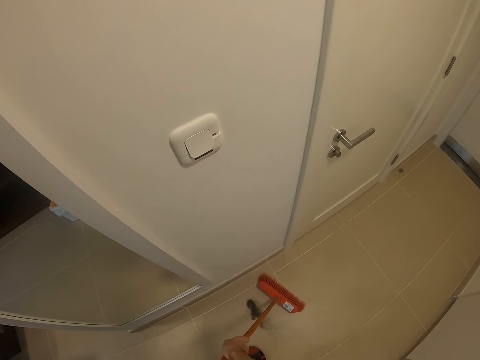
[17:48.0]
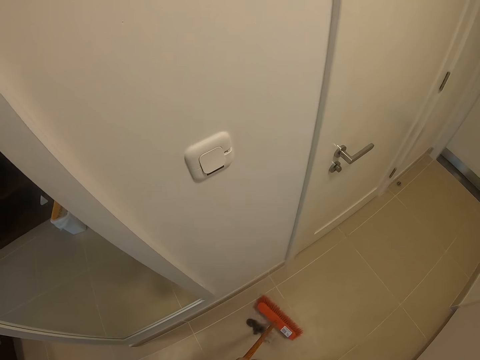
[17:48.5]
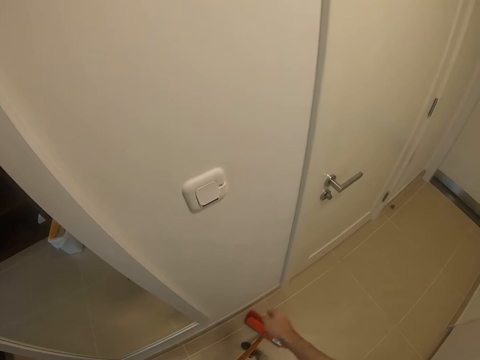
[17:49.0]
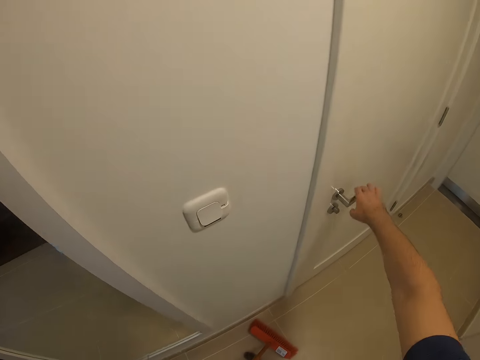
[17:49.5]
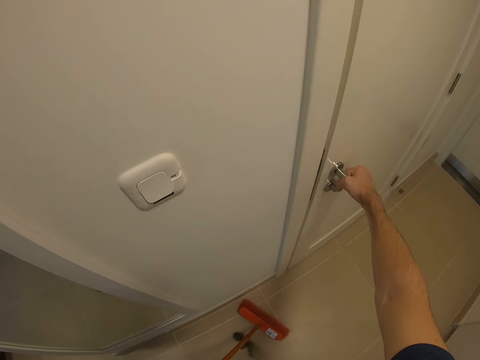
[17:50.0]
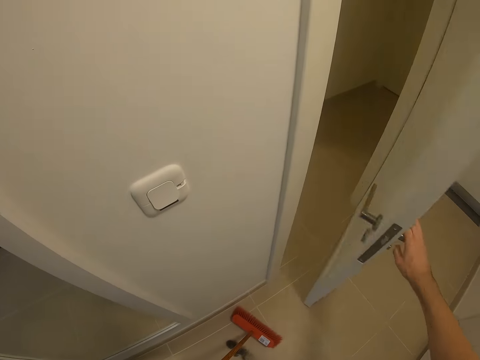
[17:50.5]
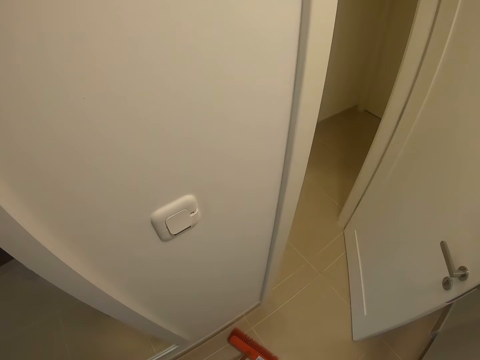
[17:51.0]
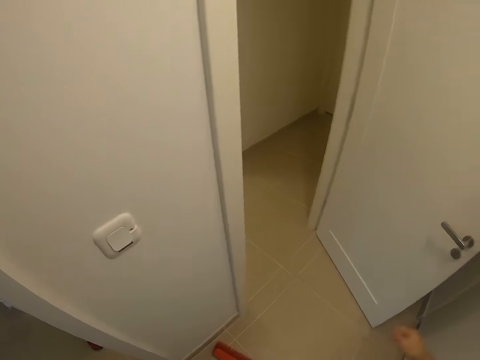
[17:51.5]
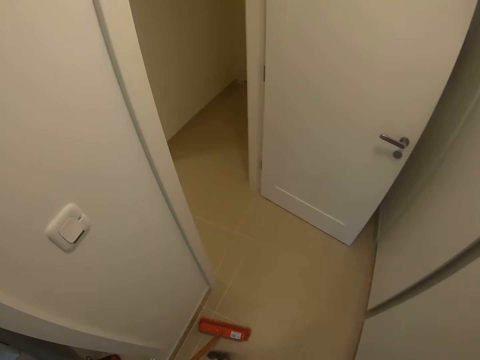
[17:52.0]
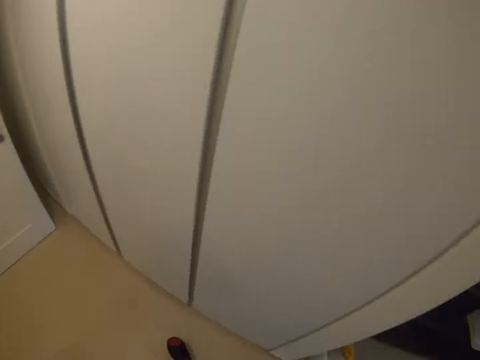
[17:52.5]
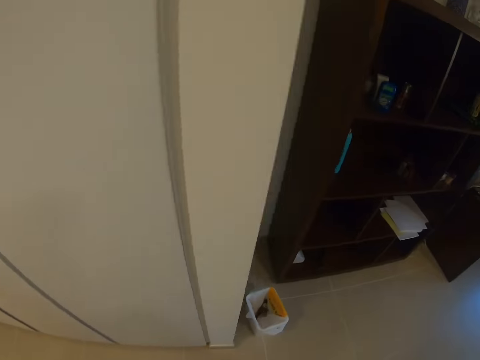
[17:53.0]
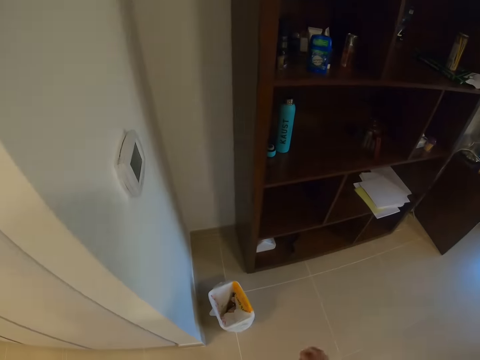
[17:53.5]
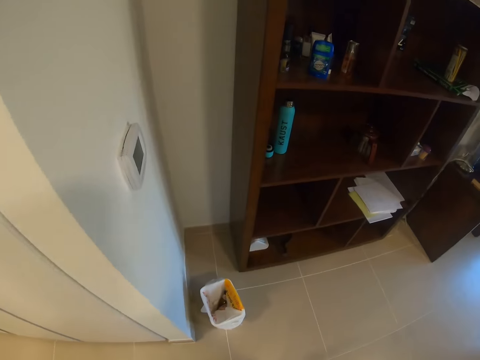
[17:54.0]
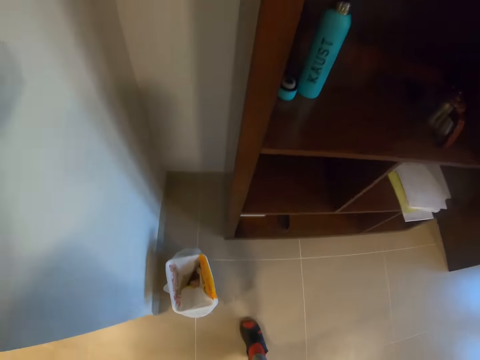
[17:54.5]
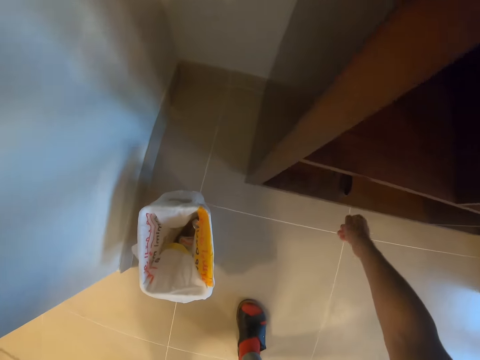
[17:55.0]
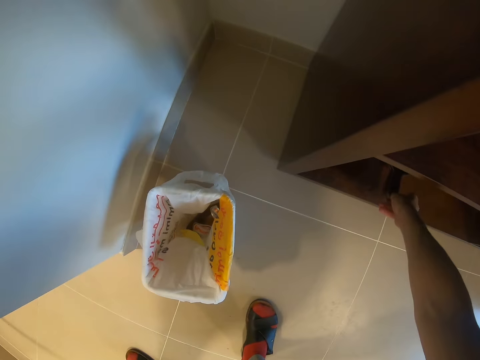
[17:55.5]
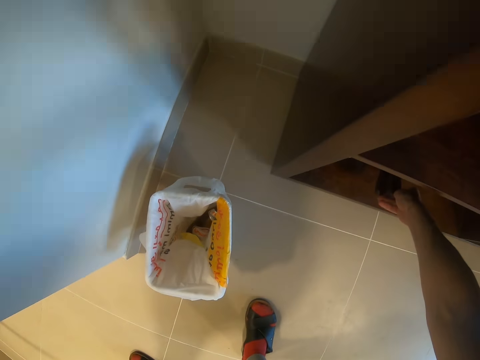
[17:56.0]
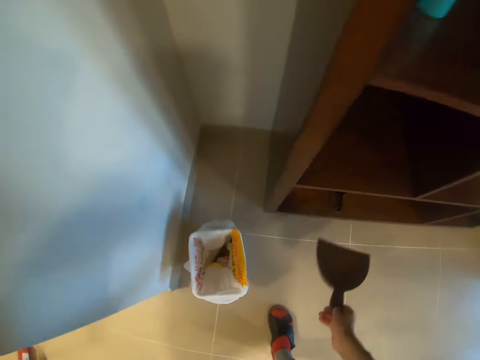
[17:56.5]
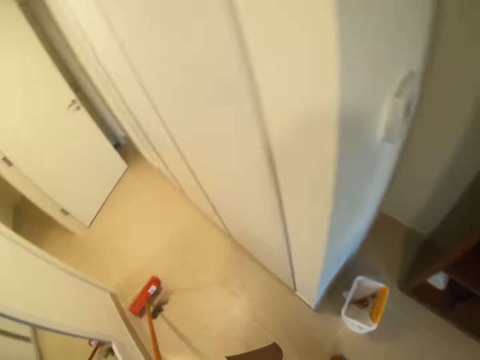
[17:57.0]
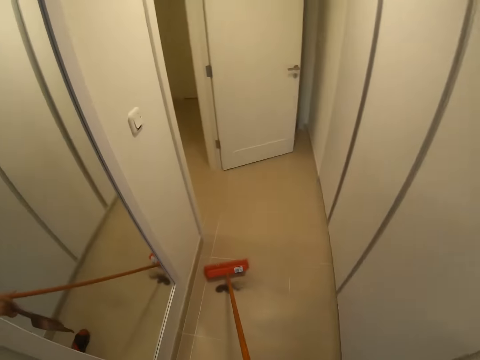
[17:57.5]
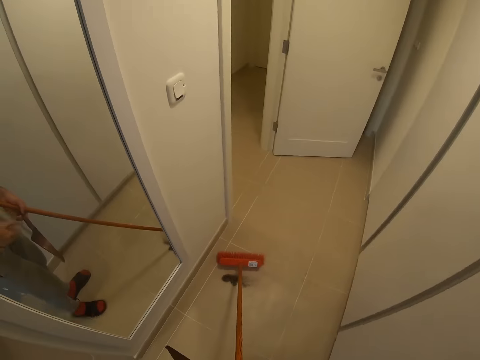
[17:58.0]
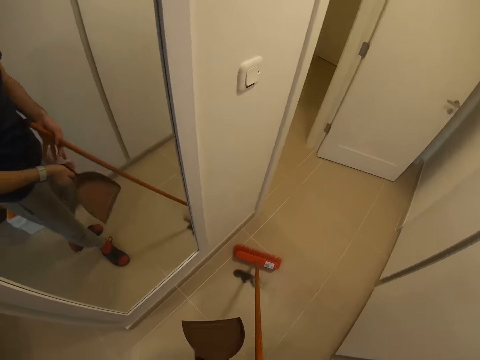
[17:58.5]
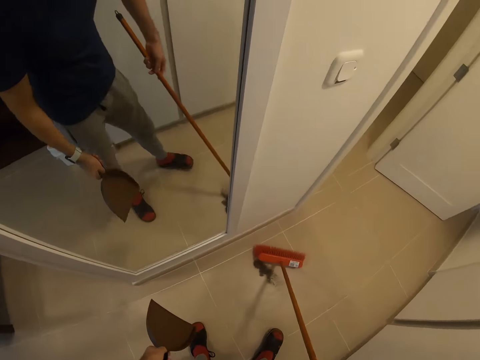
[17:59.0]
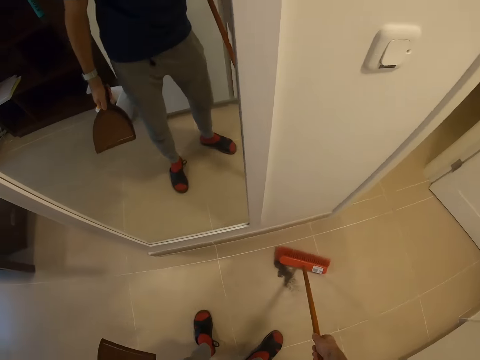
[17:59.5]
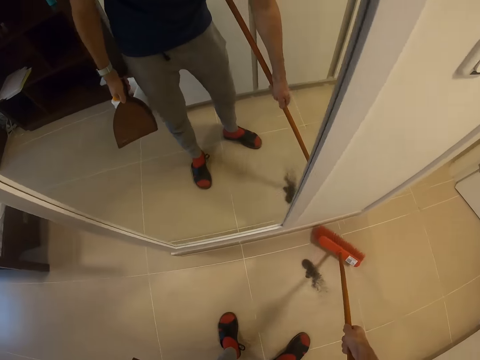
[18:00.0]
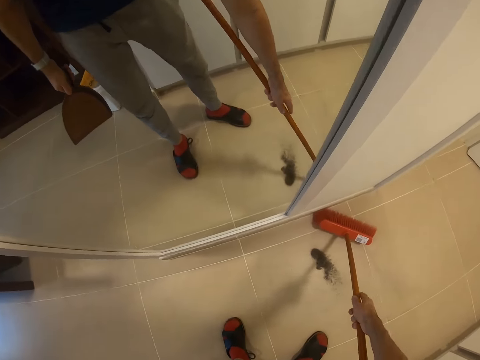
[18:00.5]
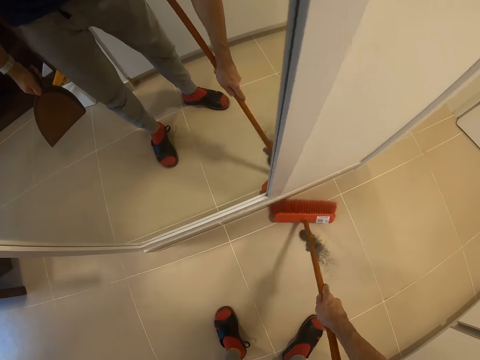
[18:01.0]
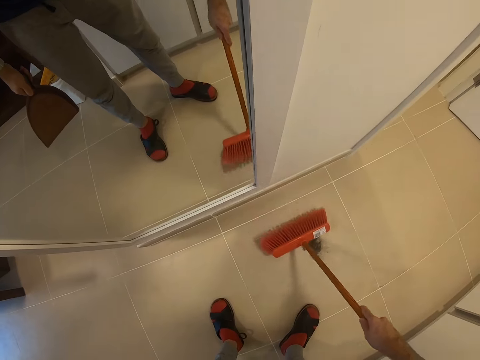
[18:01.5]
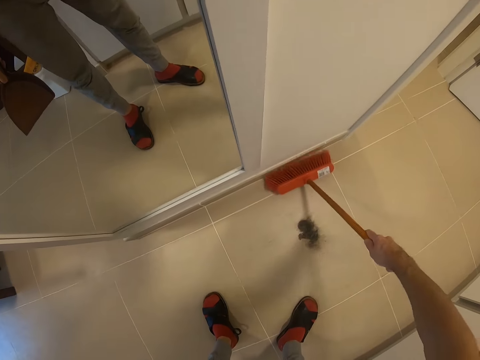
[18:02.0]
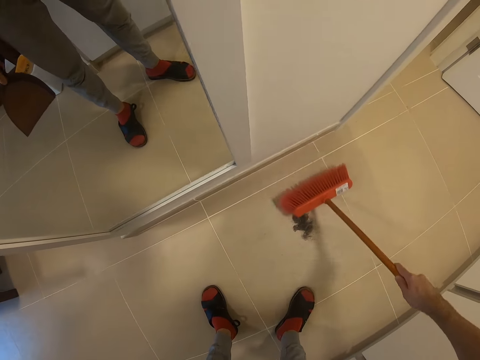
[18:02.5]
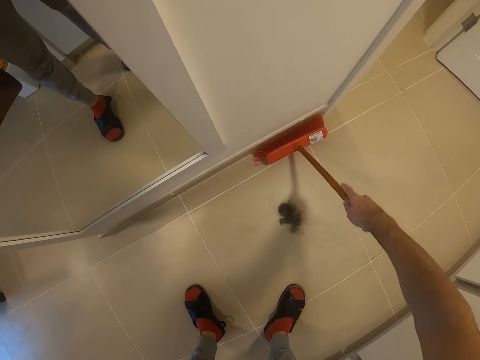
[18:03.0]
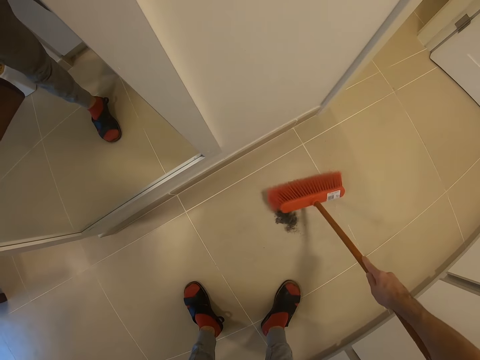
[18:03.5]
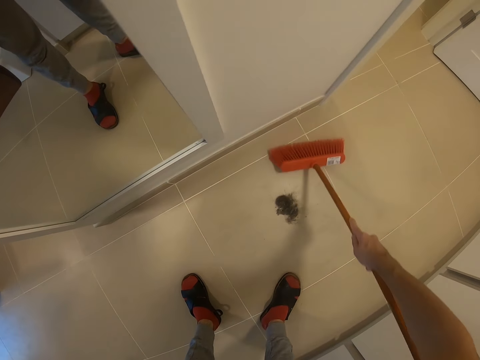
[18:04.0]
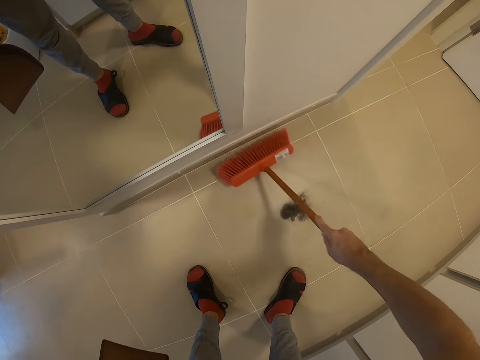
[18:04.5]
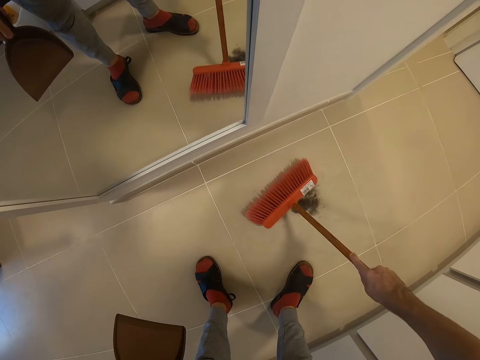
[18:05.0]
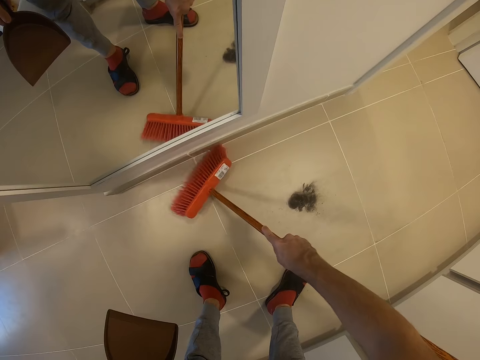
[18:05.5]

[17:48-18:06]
The camera wearer opens the door. They talk. They walk. They pick up a dustpan. They walk in the room. They sweep the floor with a broom.

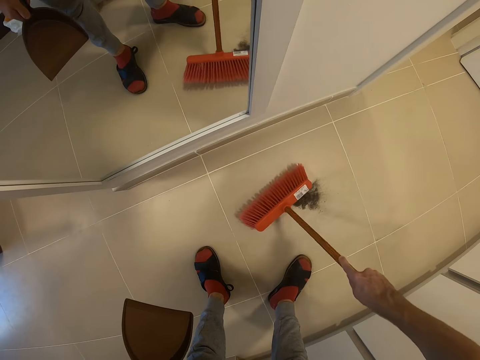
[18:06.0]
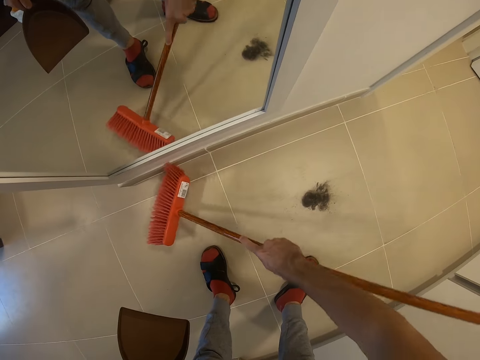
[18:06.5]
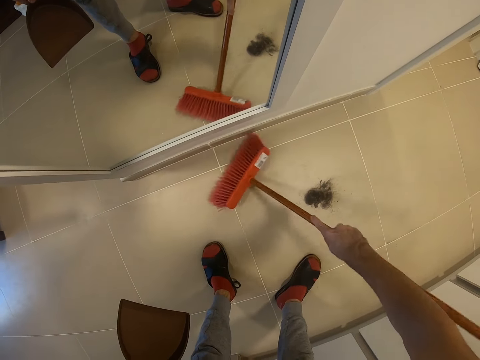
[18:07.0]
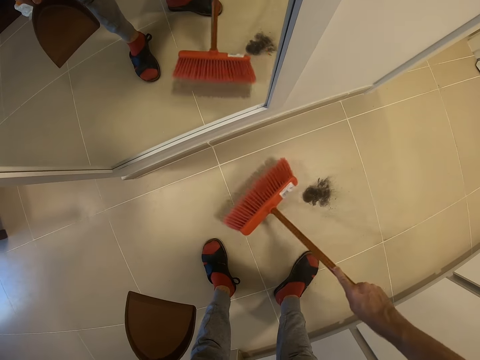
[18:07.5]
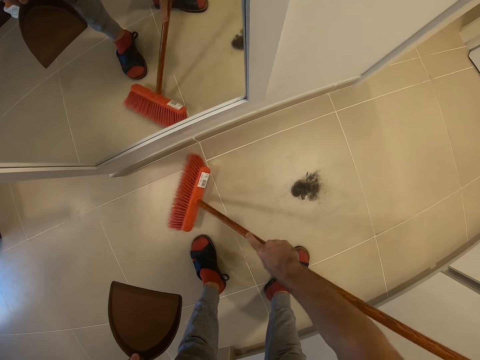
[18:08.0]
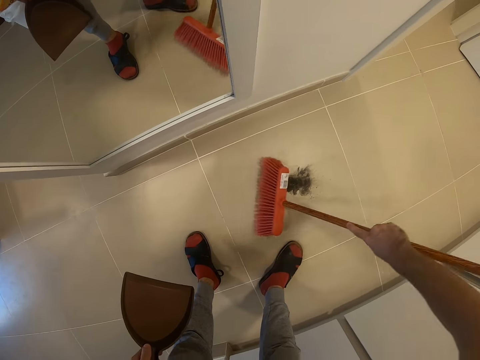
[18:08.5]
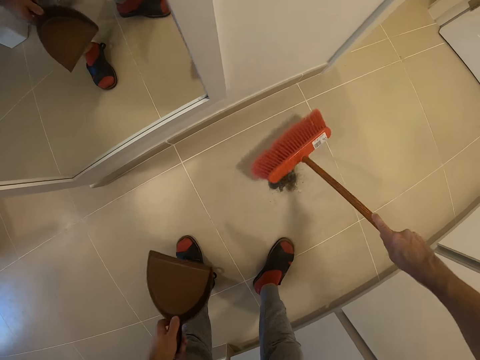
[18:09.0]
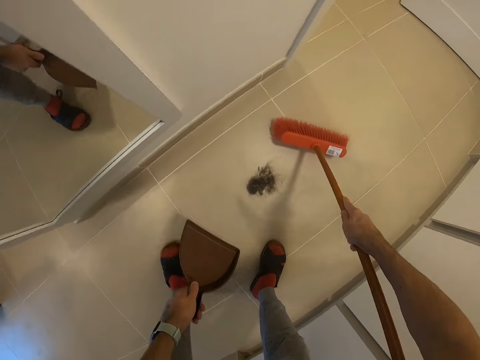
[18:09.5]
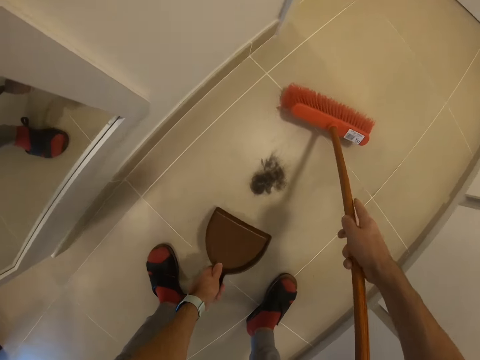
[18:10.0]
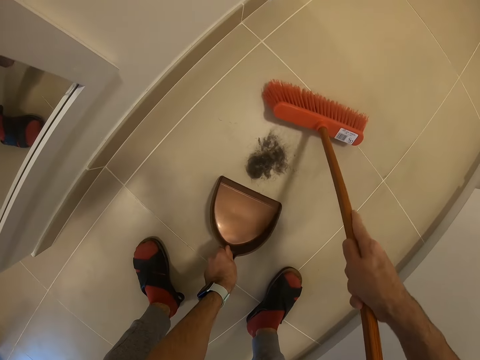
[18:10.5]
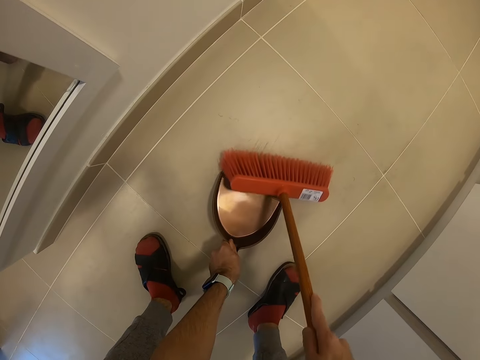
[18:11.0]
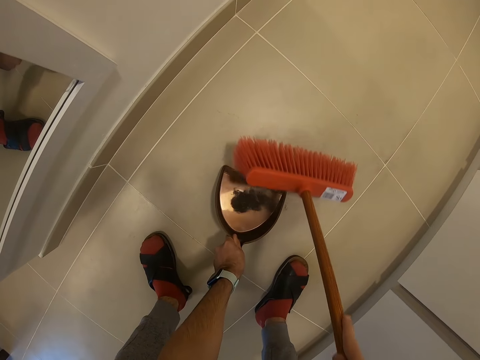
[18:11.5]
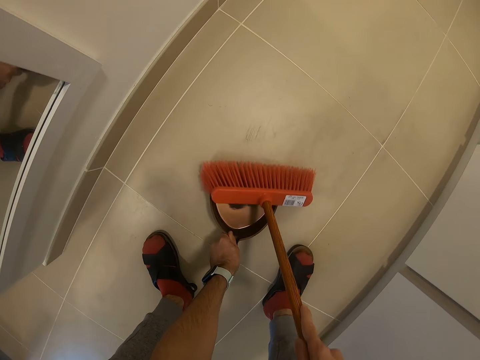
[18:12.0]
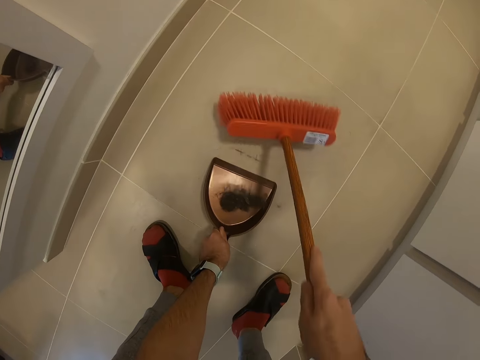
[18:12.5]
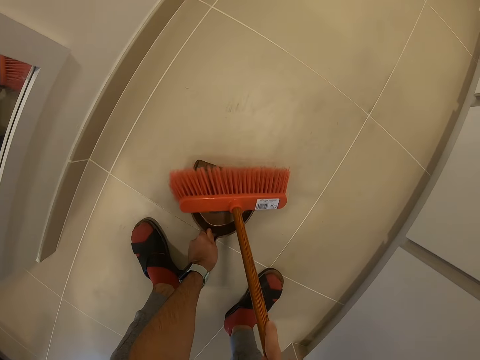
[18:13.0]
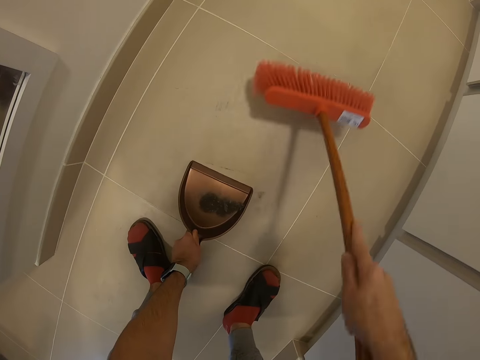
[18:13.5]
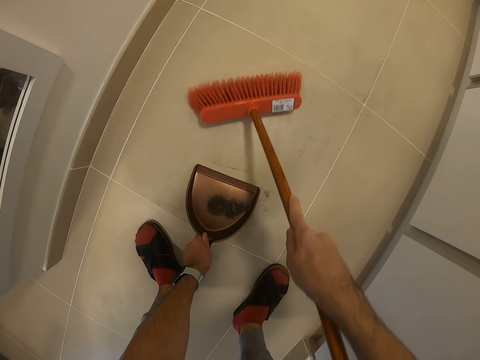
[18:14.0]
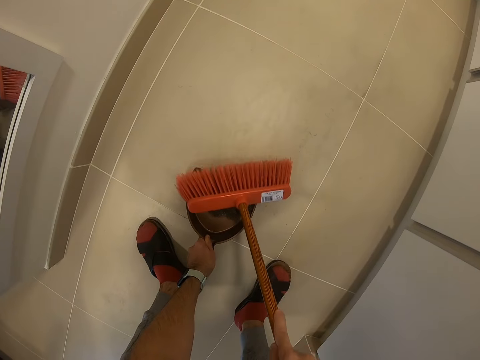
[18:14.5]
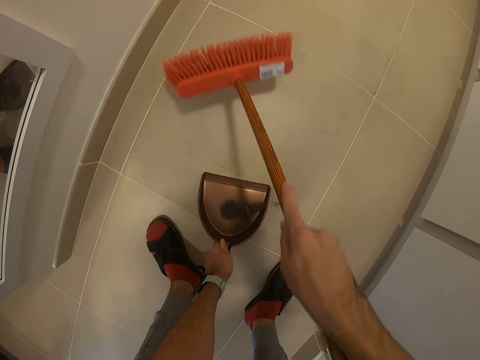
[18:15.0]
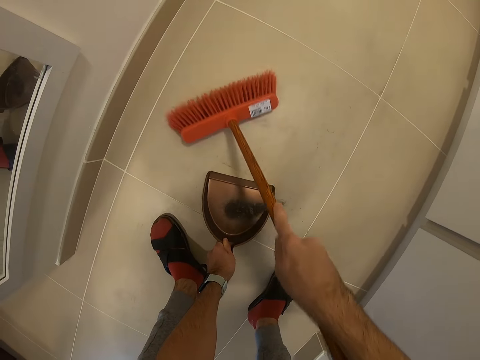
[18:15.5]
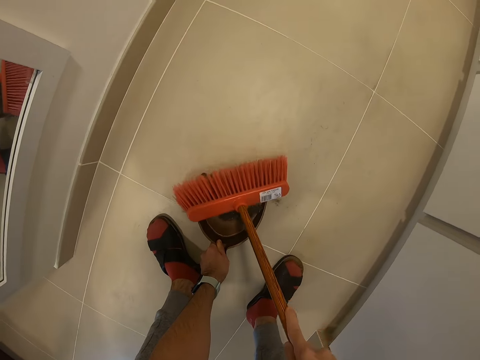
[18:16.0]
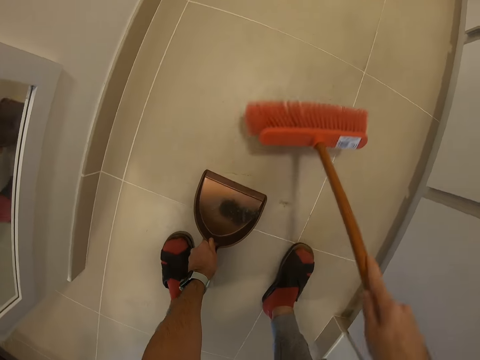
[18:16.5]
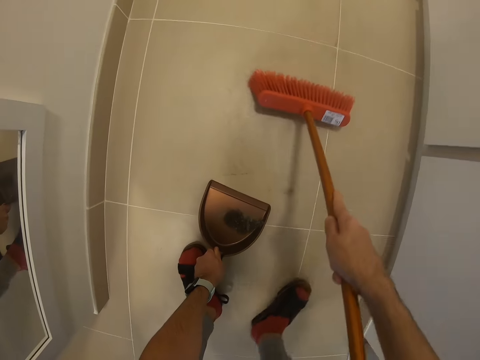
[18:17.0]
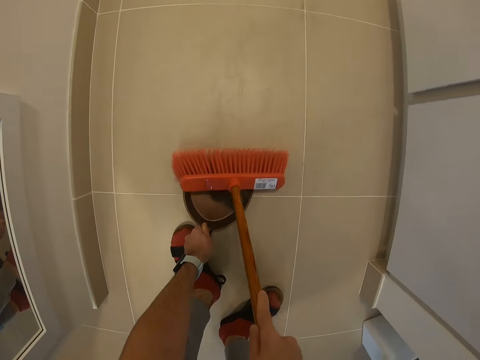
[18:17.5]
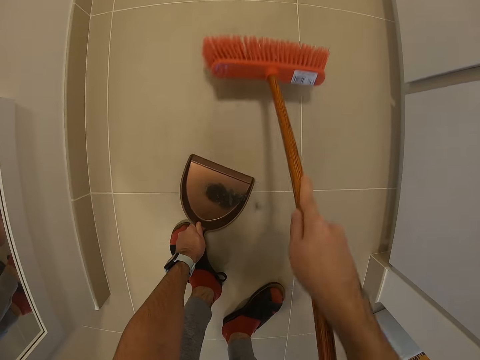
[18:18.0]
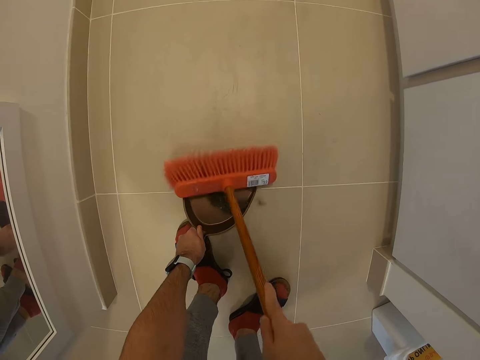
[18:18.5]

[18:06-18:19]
The camera wearer collects dirt in a dustpan. They sweep.
